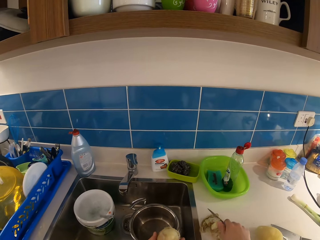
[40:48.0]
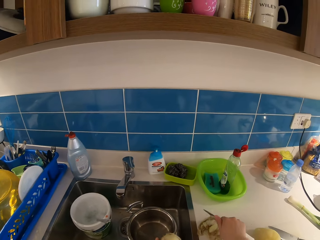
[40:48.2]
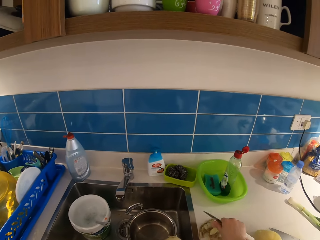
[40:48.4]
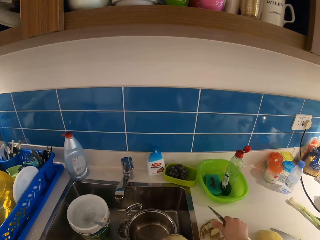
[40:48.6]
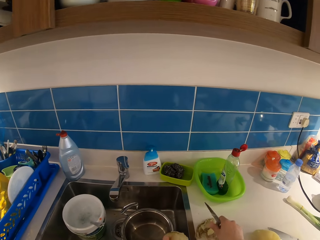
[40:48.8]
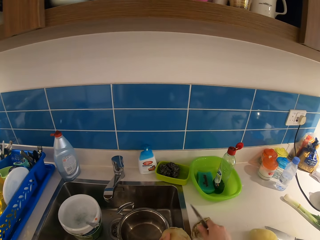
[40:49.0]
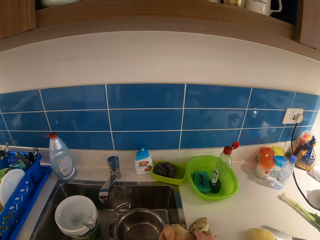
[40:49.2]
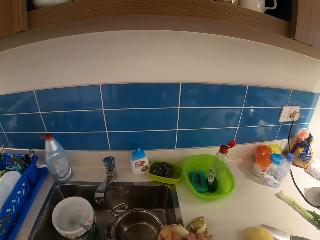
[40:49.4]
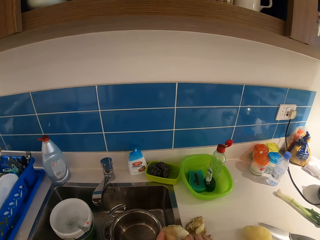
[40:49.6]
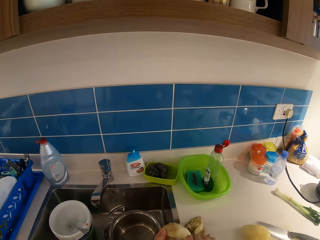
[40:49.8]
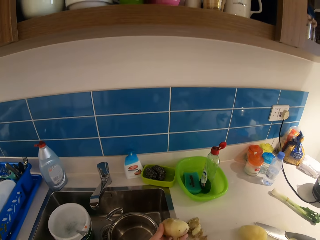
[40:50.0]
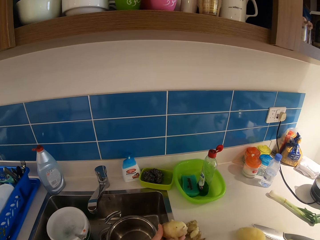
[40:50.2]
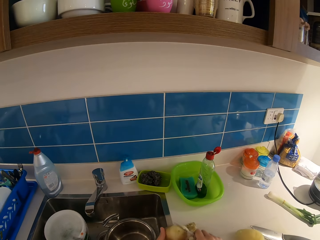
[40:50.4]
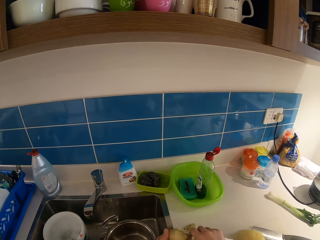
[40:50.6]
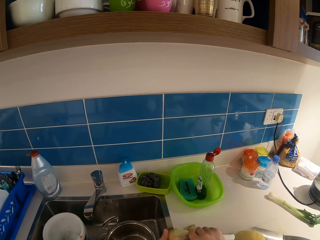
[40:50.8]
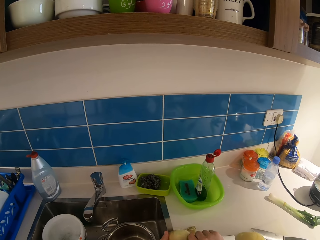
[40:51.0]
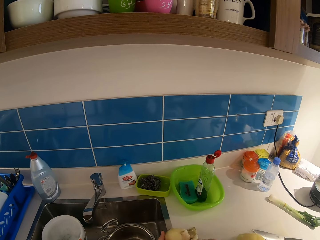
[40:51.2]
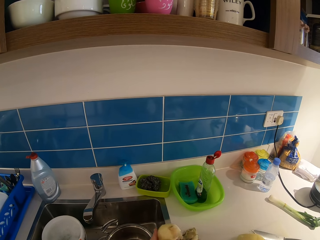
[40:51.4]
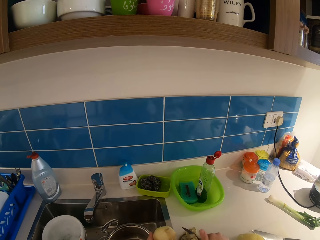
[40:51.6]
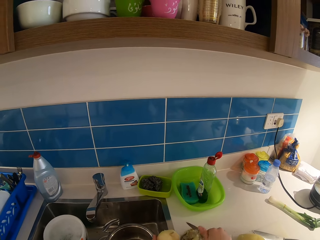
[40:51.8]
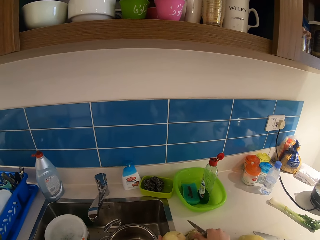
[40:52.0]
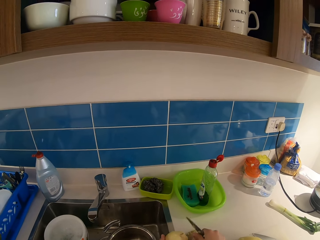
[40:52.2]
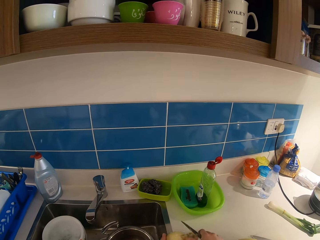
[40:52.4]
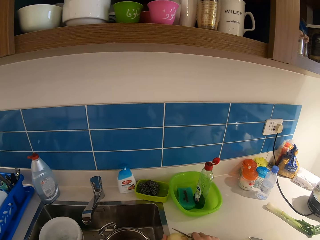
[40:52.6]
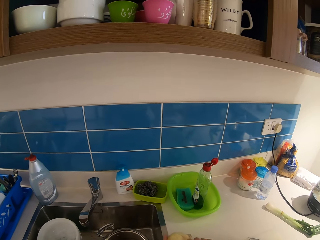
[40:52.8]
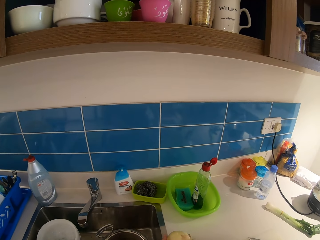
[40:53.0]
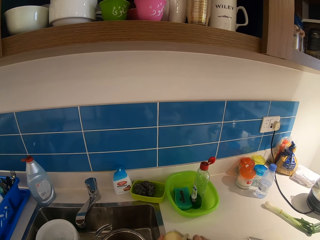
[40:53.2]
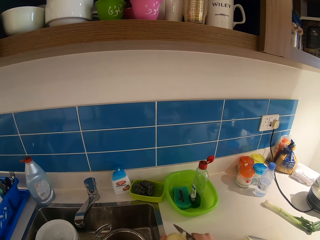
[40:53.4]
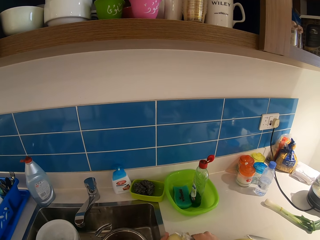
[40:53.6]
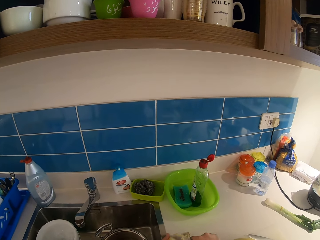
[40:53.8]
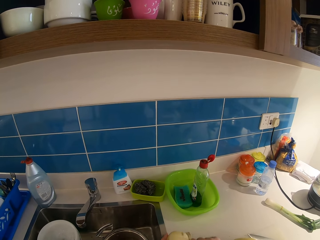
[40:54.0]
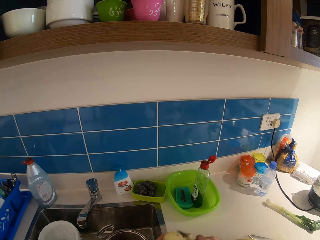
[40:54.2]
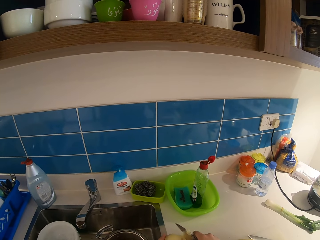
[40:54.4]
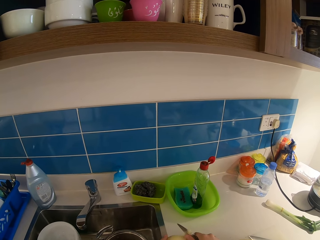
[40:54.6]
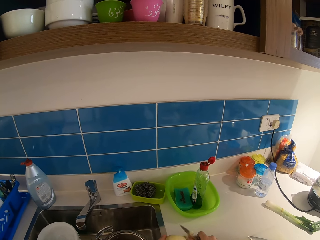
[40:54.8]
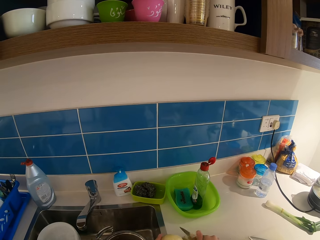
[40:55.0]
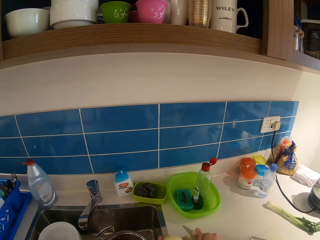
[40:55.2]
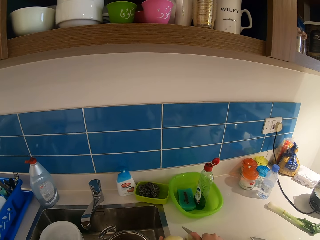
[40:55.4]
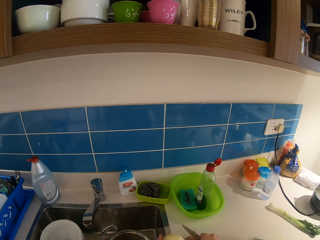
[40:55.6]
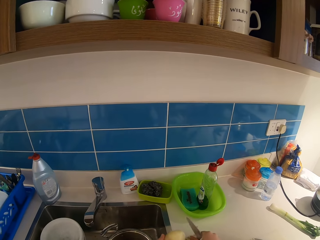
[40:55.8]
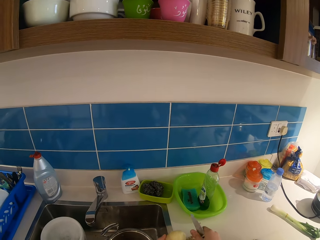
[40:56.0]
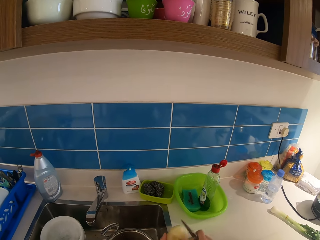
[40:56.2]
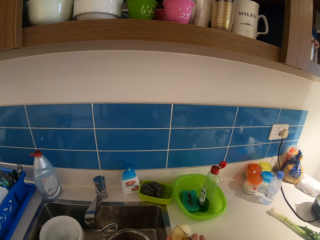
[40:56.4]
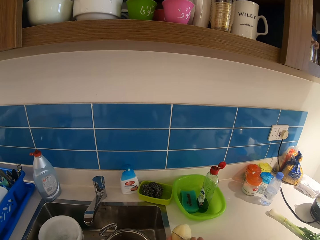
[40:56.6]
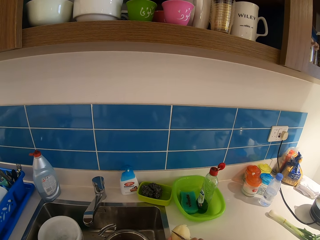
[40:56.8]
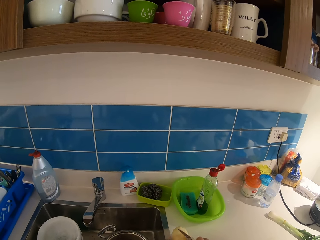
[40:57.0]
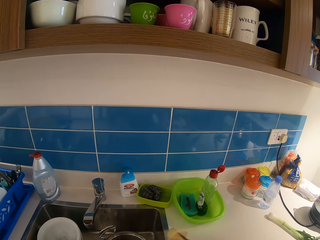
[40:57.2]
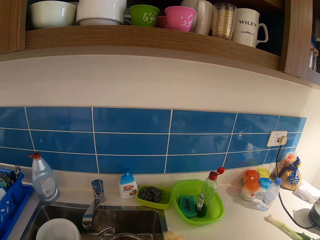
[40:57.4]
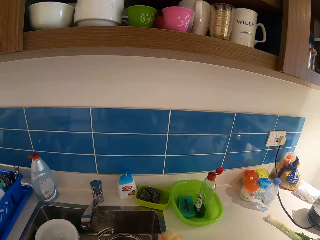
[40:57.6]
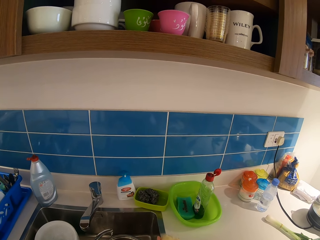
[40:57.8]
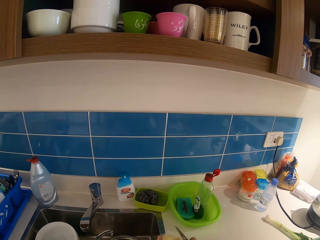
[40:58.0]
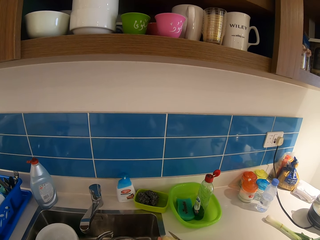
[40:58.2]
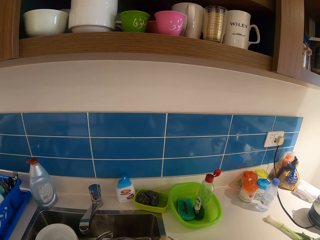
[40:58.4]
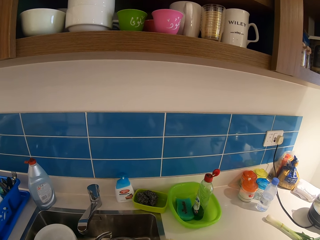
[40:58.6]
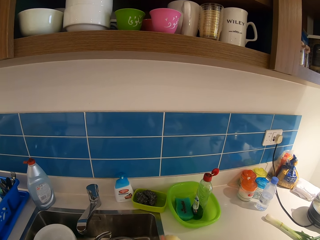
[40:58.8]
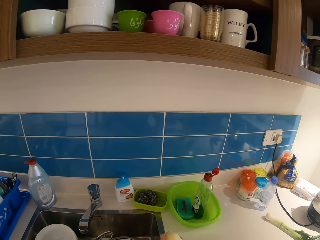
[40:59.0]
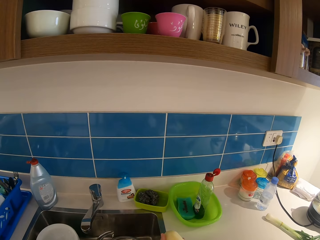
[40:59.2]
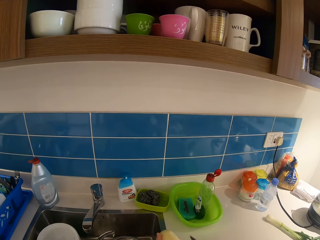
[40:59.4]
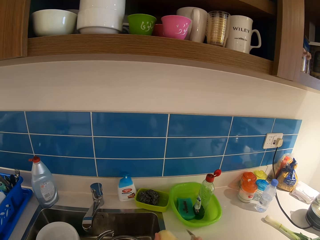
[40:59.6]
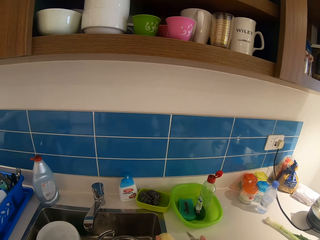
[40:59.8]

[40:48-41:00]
The camera wearer puts peels on the surface.

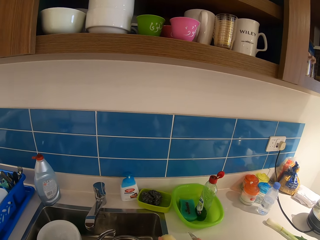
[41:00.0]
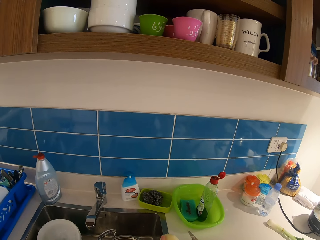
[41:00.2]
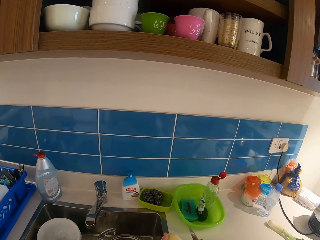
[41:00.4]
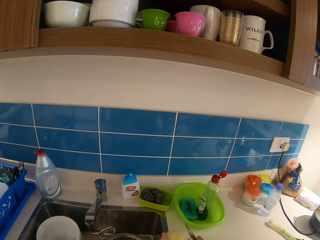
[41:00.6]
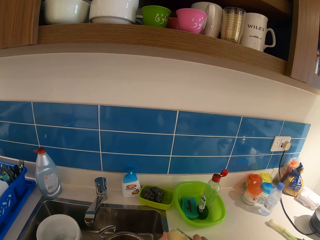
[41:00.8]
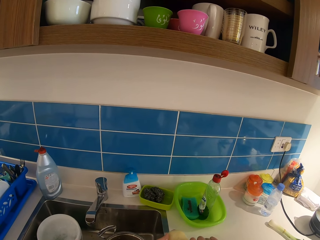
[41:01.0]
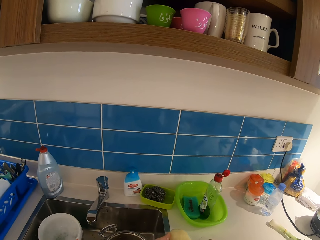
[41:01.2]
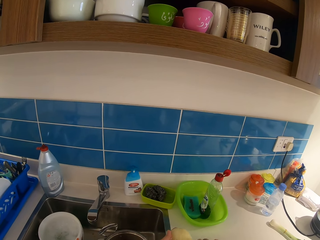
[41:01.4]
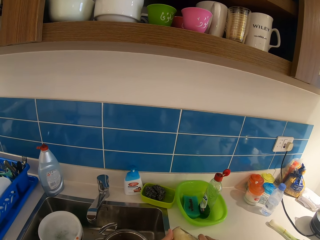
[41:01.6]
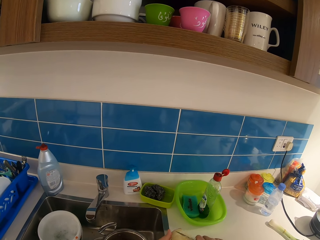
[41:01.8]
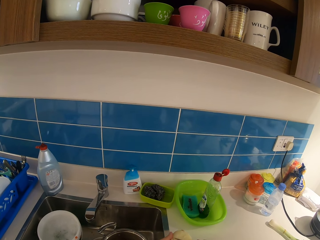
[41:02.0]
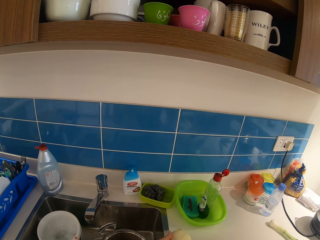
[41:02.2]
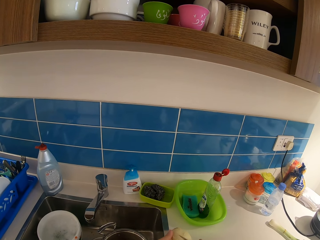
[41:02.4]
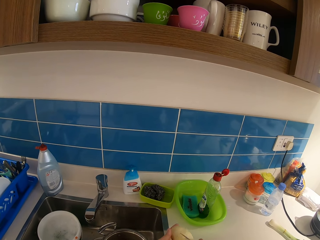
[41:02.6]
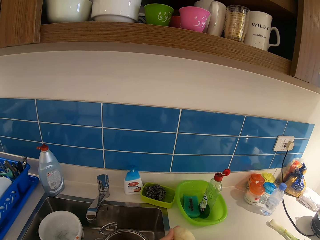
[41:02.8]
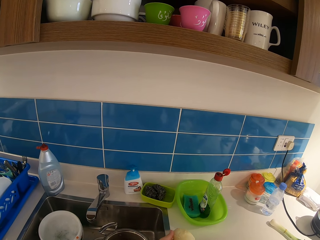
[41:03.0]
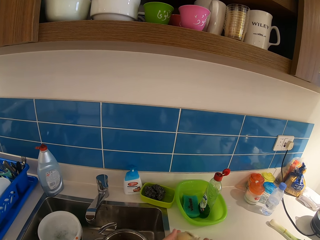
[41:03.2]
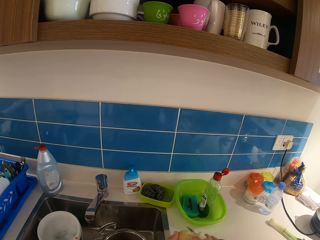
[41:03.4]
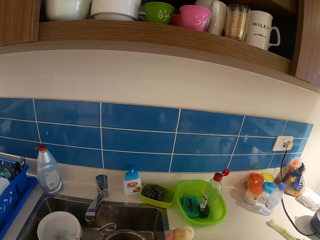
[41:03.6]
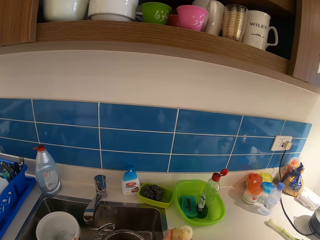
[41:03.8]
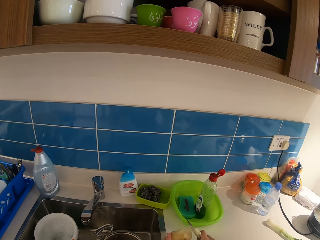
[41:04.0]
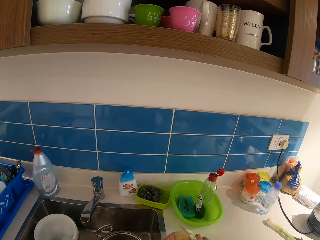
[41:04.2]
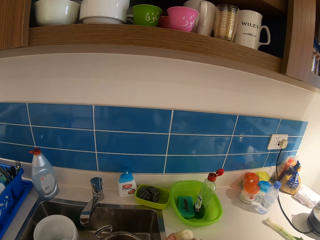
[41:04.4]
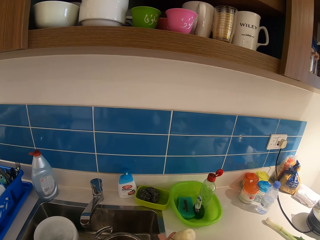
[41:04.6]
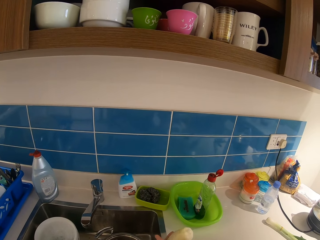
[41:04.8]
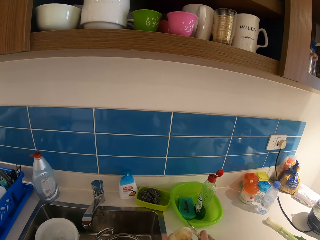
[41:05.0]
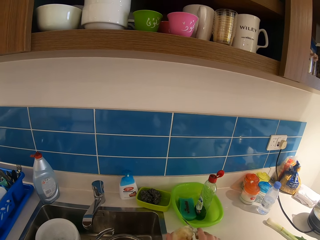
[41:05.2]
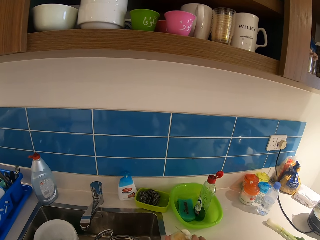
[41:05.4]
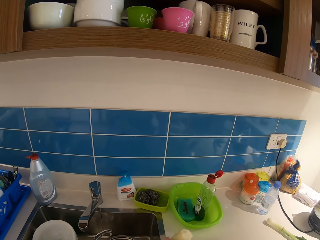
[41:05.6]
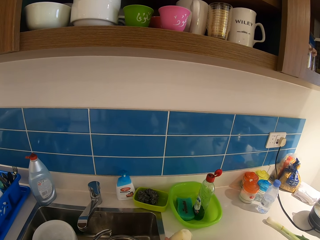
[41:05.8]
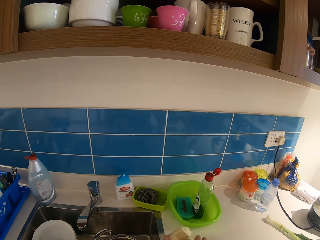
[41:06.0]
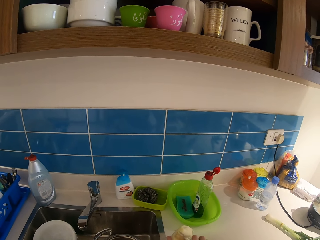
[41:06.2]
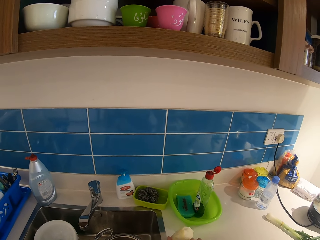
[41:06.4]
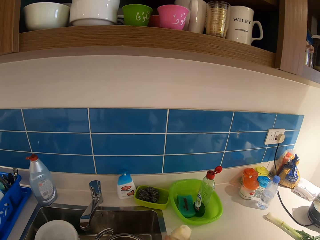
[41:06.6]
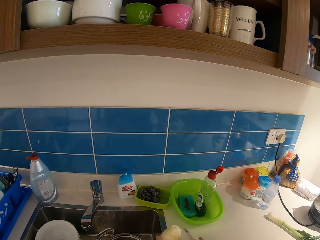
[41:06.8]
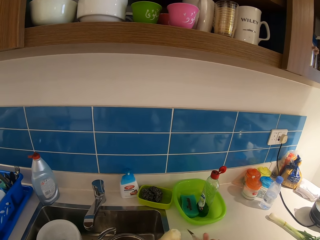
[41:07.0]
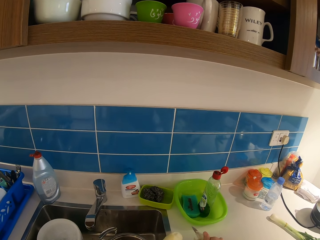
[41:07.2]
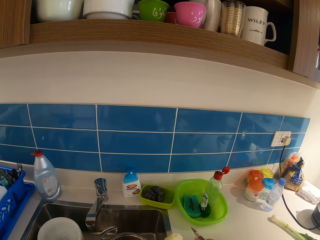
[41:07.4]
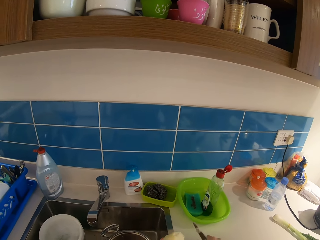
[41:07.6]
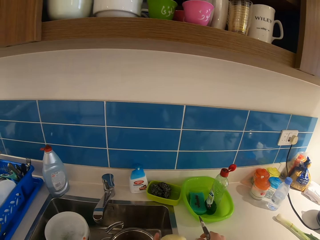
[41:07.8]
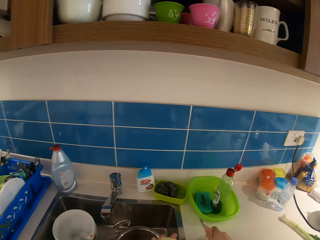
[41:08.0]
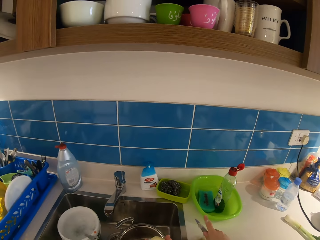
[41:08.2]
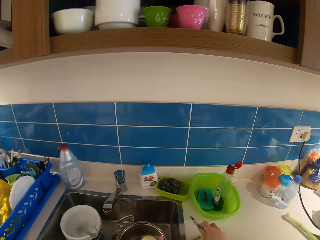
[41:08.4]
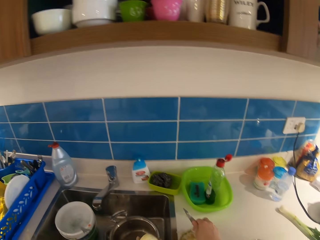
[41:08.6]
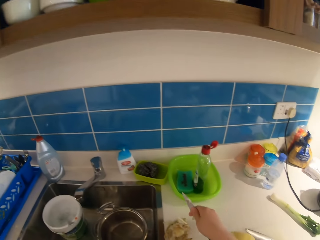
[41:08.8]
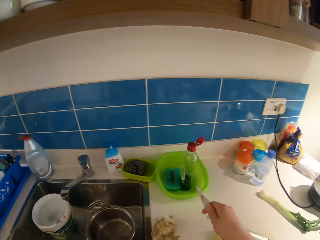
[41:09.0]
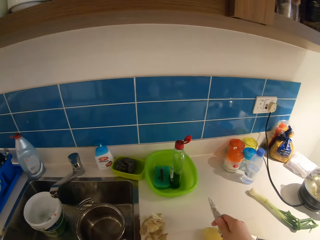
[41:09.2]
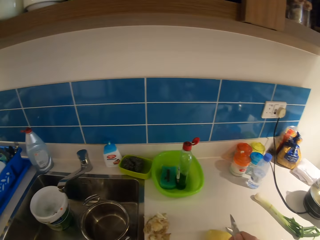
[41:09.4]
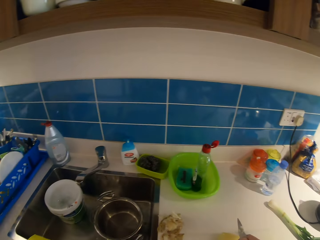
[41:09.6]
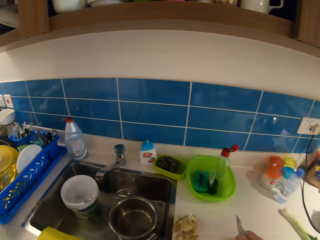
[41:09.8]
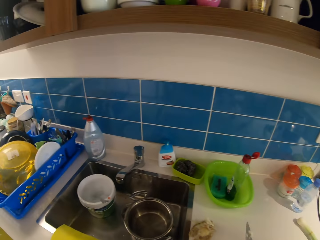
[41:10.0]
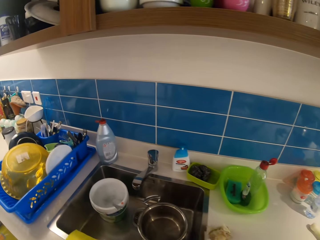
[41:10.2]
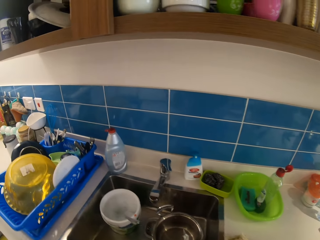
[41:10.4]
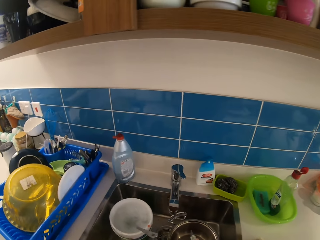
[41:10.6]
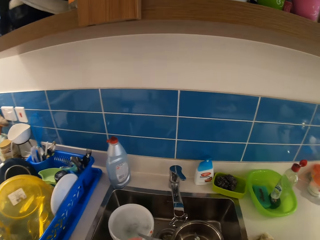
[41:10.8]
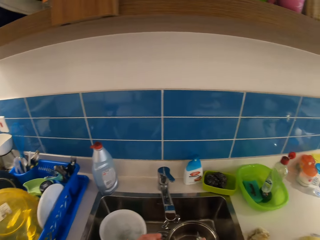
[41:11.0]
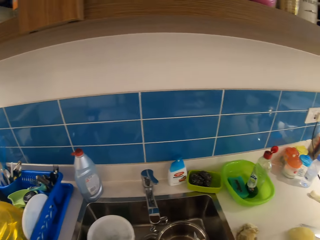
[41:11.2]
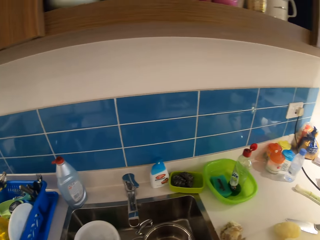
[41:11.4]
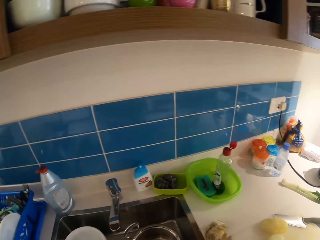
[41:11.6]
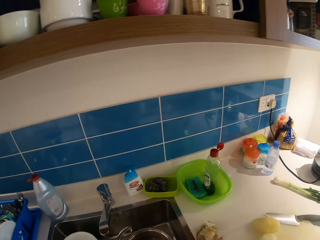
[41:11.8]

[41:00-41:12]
The camera wearer peels the potato with a knife. She drops the potato on the counter with her left hand.
